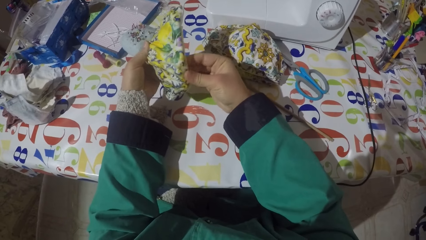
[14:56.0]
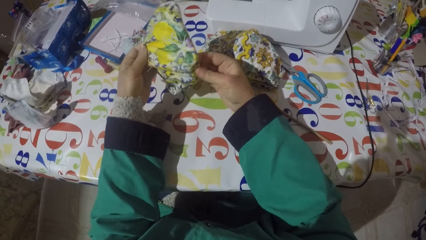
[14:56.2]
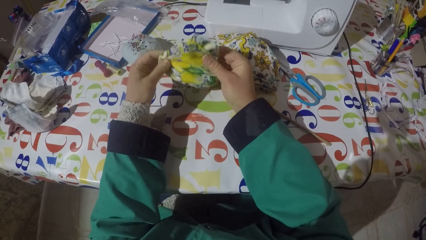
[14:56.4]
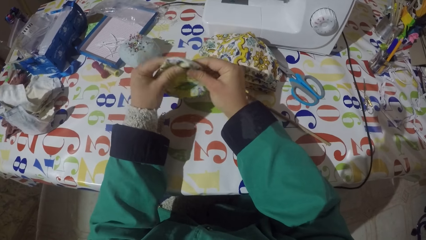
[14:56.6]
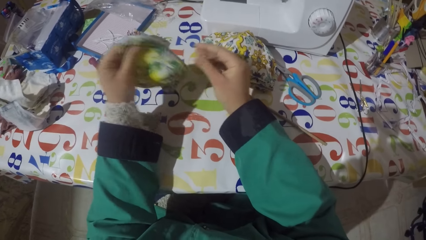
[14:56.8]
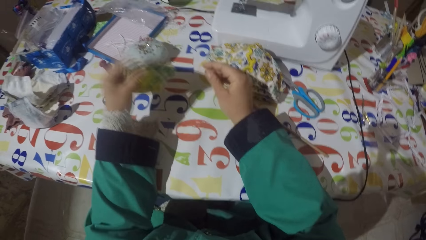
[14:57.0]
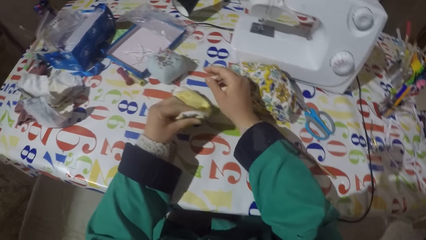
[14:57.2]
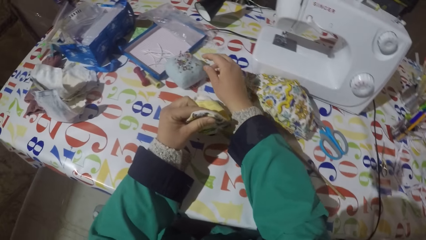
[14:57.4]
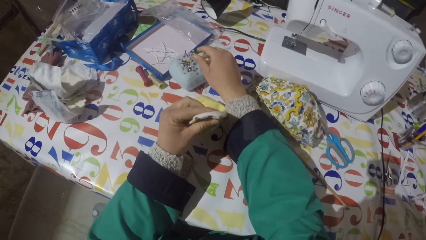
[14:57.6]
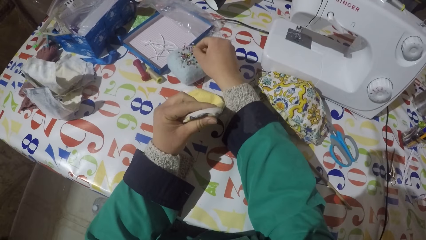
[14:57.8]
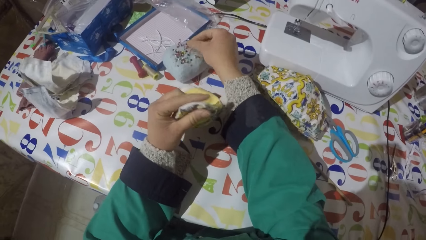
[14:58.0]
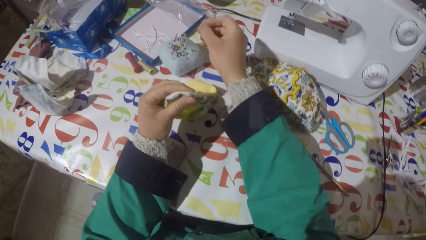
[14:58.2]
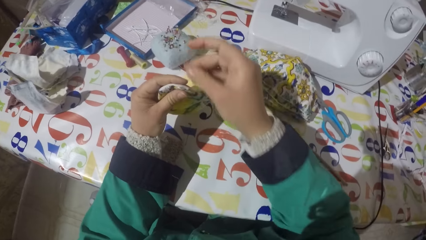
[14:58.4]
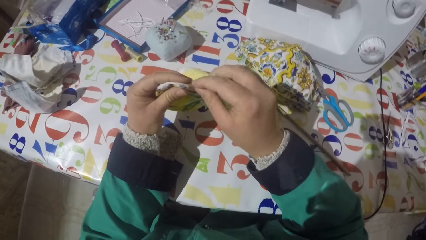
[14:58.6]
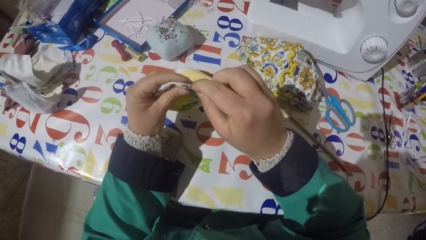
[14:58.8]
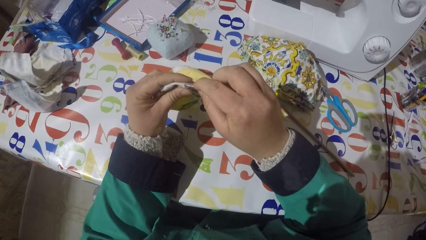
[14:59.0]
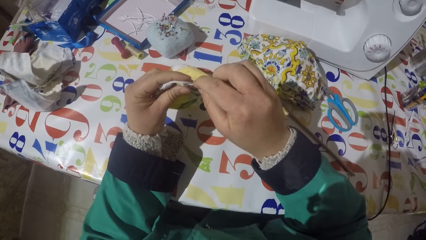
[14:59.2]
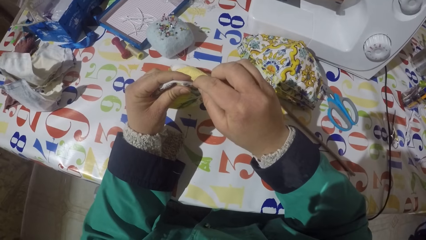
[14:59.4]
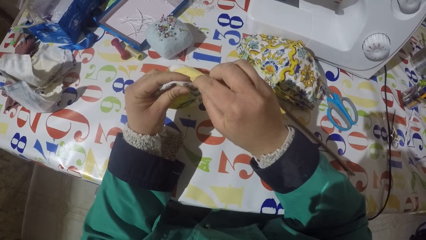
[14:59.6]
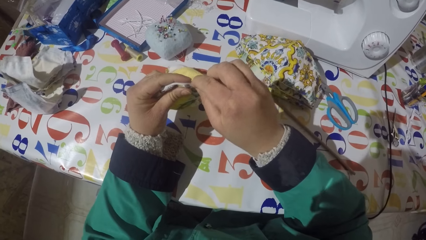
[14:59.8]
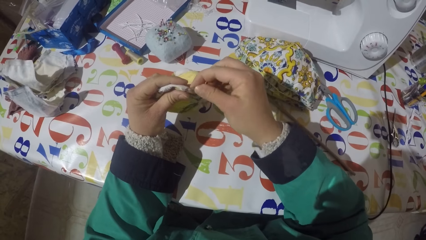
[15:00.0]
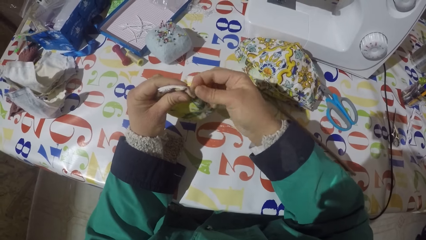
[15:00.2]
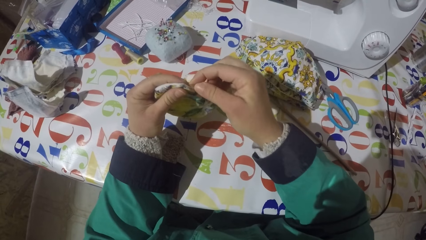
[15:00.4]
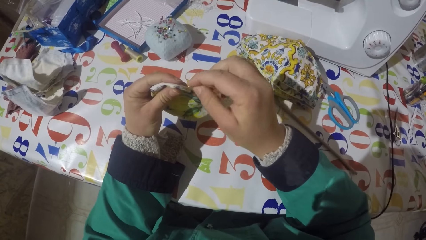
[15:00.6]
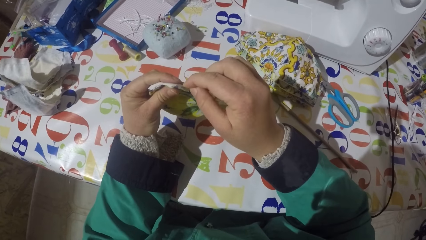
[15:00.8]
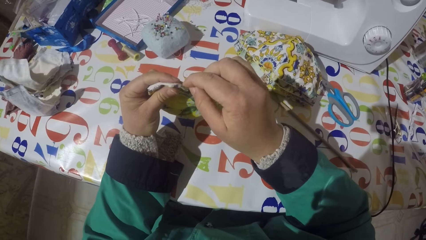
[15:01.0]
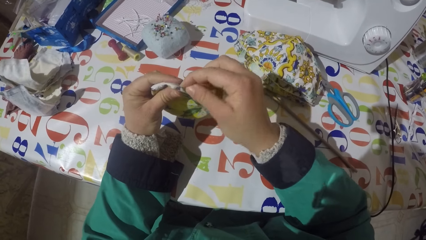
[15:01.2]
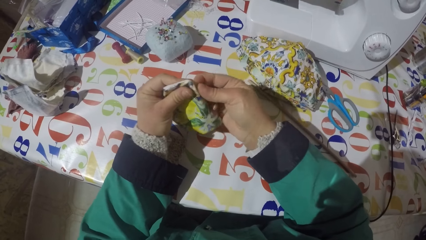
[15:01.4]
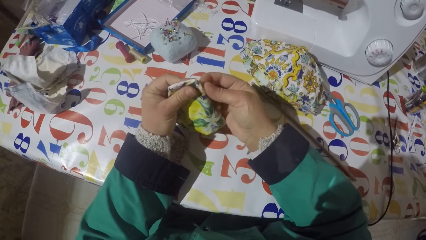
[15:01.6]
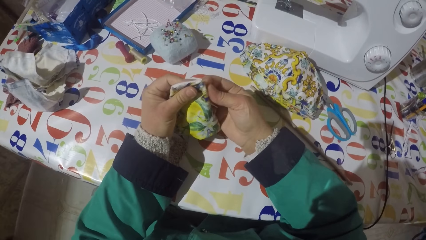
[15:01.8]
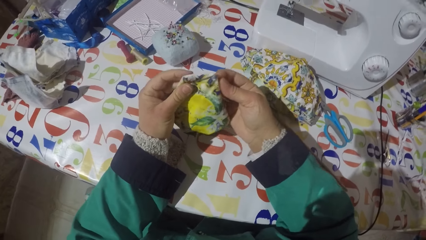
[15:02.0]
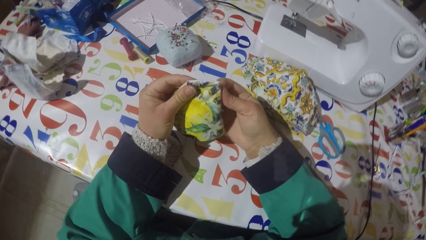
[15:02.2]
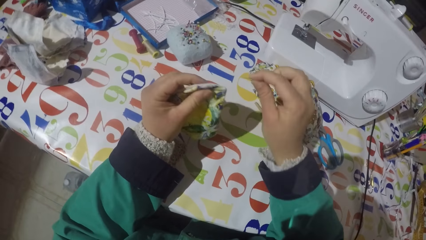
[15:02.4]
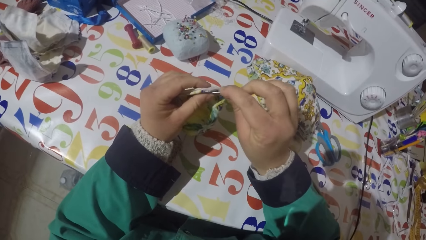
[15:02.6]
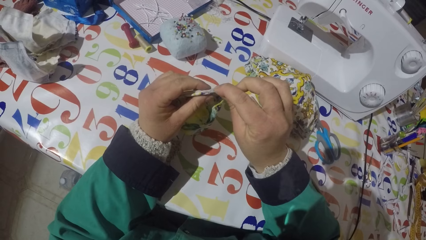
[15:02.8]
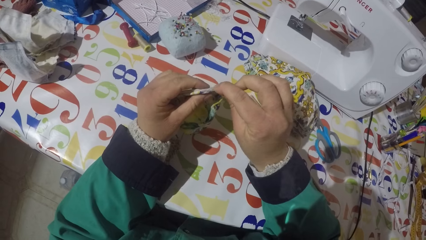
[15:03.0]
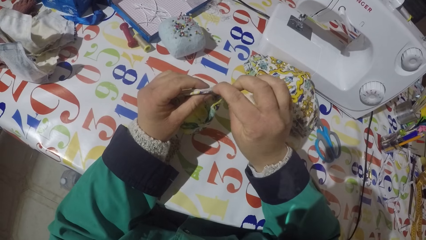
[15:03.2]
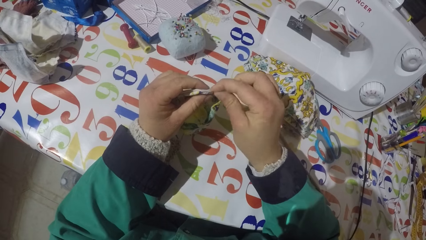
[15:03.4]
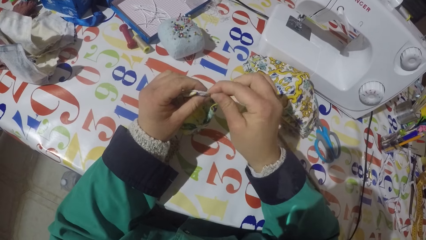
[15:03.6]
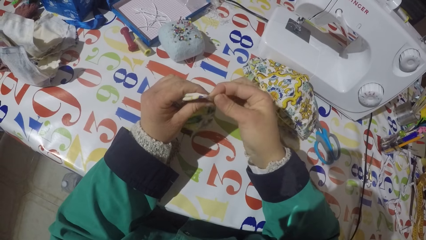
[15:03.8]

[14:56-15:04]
The camera wearer straightens the face mask or piece of garment. He holds the piece of garment with his left hand. He puts the face mask on the table. He picks up a pin from the sponge. He jabs the piece of garment with the pin. He fixes the face mask using the pin.

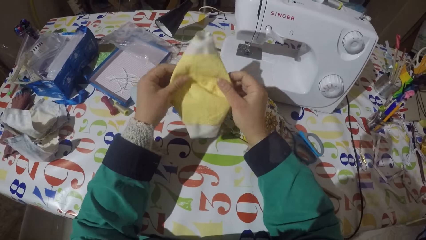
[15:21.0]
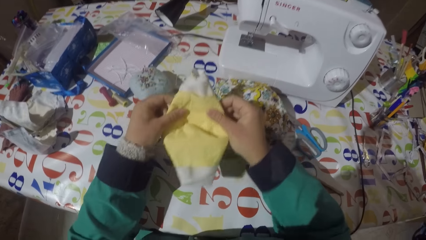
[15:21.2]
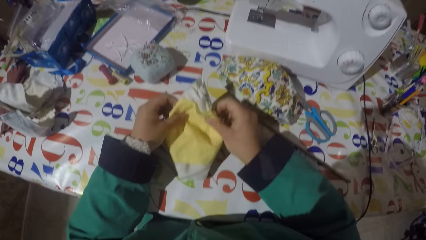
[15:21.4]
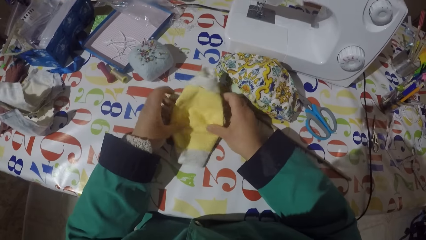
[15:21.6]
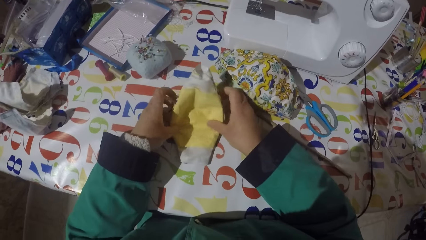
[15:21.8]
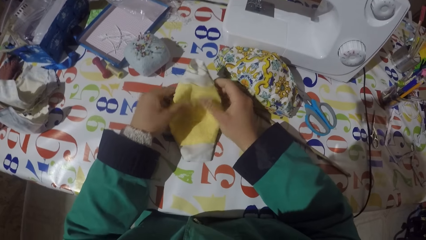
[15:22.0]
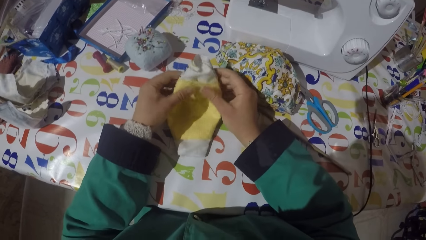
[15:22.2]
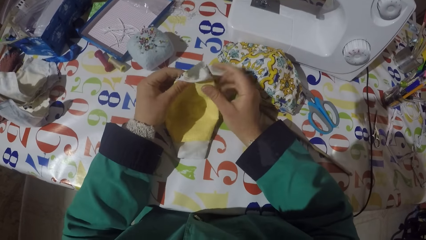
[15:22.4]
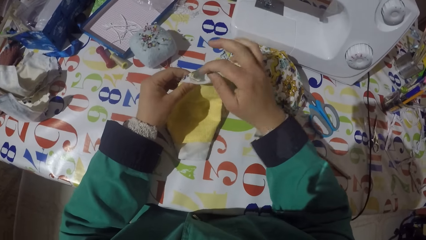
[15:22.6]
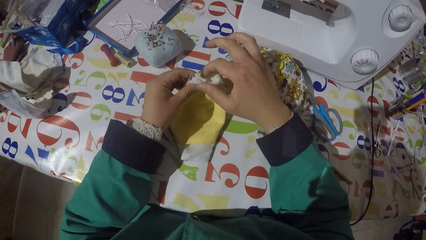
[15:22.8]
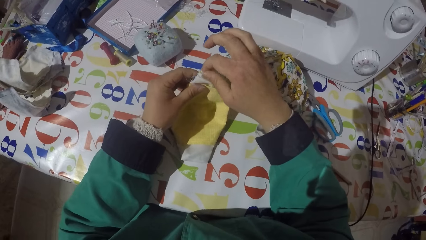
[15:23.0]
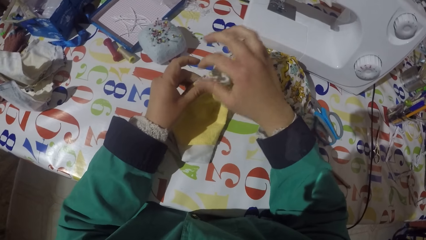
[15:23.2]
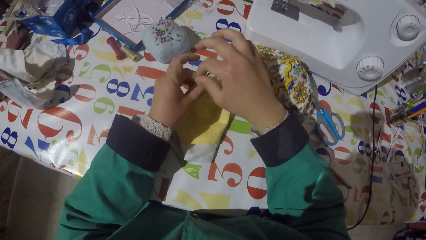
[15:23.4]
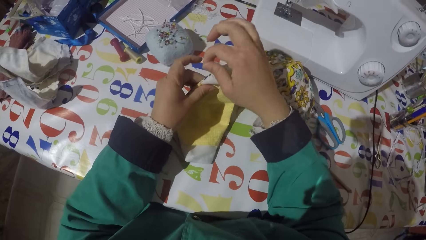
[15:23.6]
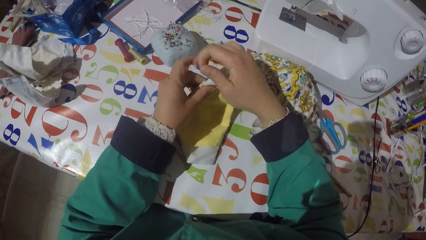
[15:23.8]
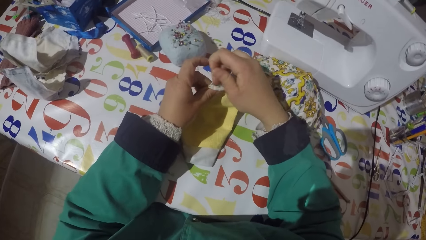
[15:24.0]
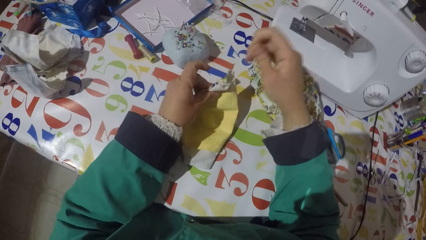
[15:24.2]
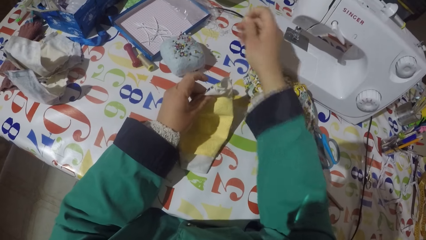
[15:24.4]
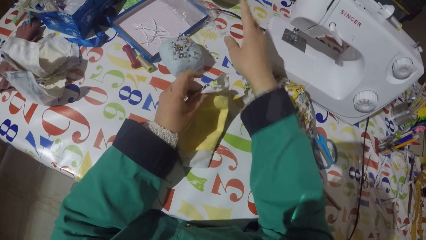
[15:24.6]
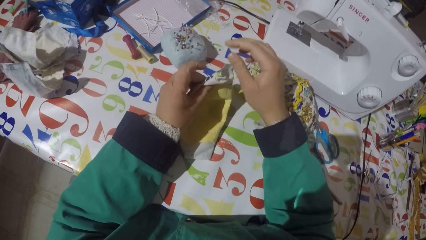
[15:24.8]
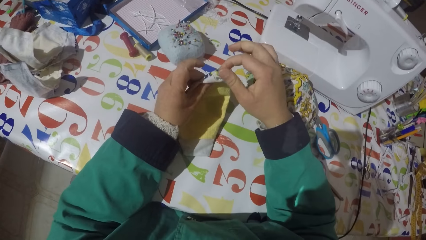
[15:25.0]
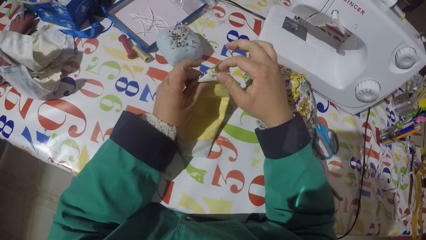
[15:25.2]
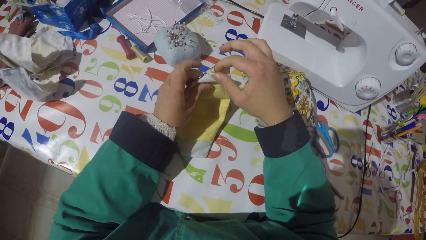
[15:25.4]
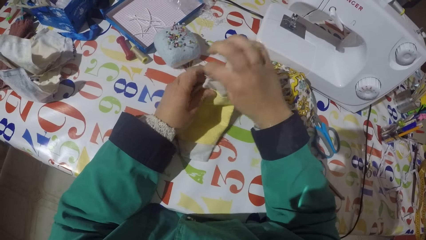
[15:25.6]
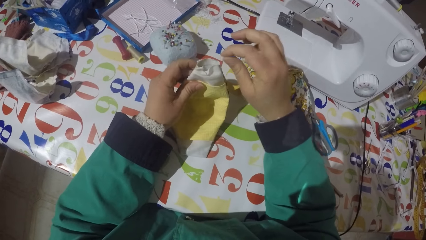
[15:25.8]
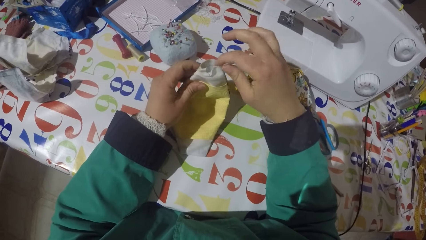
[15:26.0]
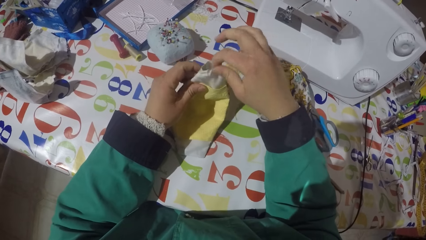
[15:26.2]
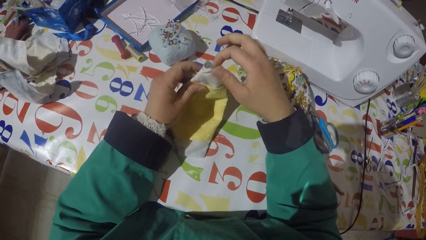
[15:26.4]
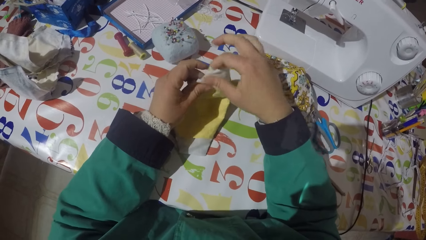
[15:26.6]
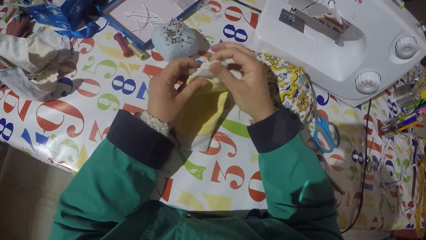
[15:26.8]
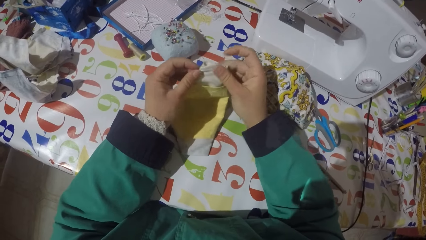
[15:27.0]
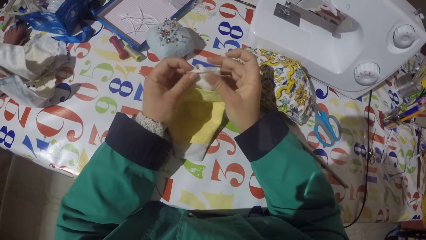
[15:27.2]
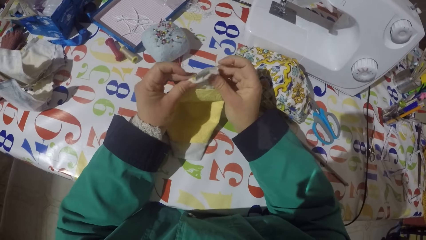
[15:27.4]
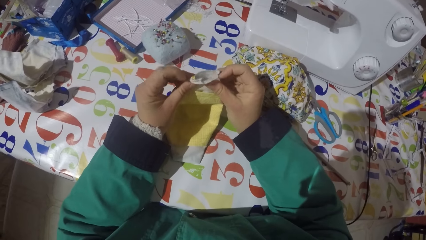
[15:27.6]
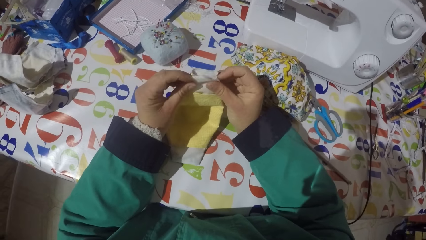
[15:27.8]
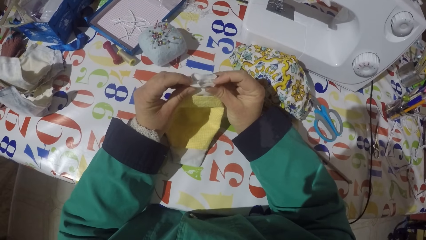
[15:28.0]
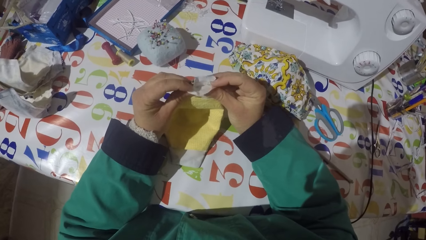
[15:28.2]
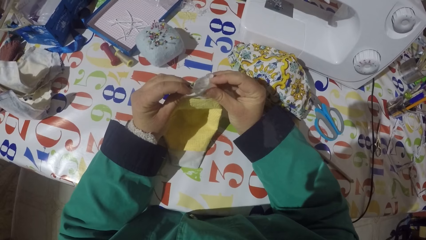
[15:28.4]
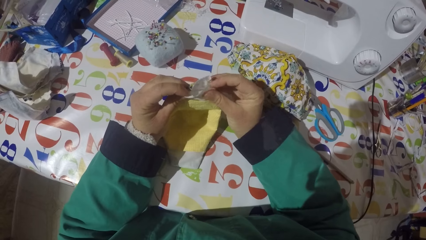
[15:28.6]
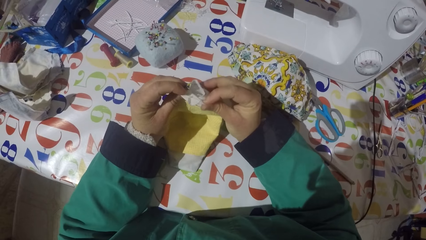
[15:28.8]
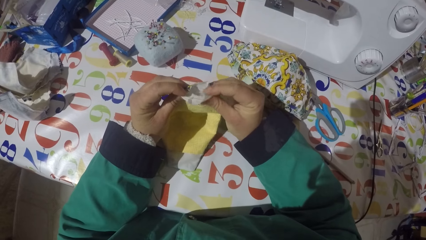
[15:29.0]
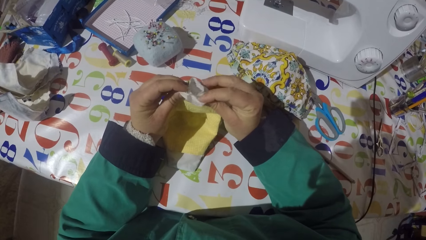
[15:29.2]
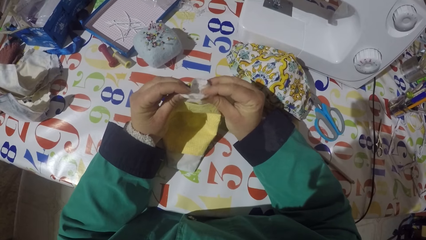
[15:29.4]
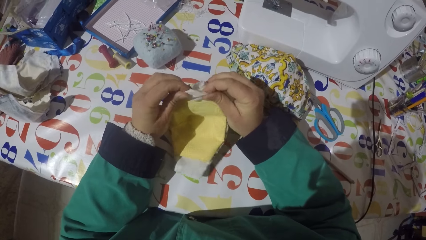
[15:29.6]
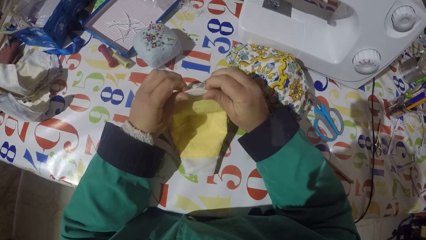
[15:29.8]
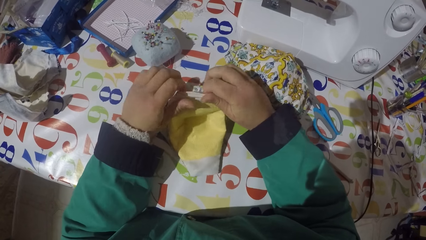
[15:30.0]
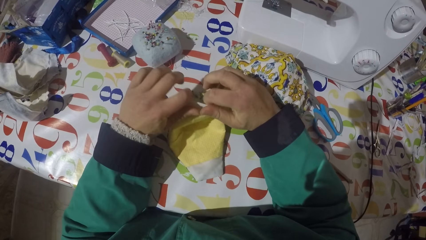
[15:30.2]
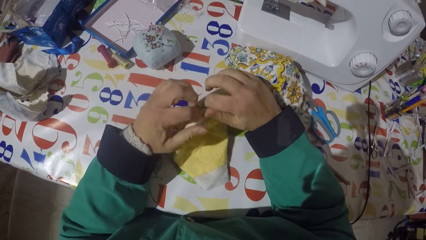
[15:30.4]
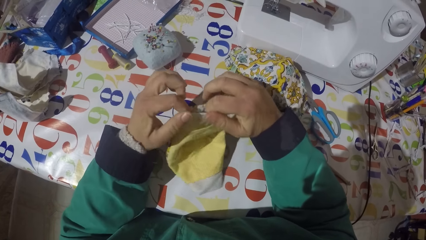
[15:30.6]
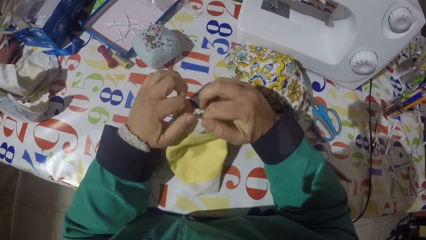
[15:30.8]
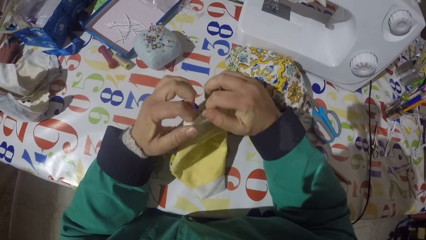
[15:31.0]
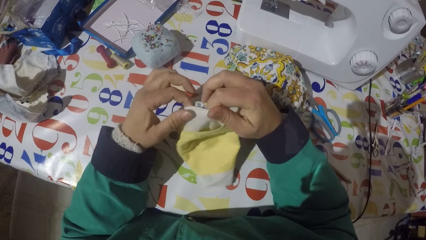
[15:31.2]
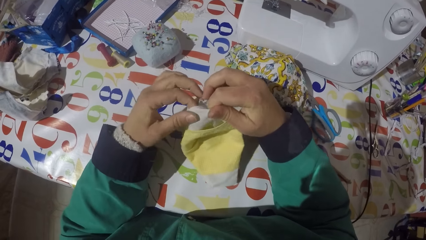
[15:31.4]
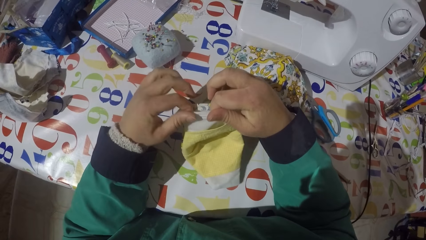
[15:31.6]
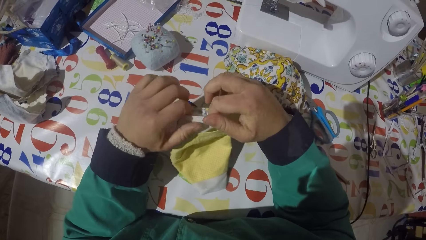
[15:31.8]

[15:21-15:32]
The camera wearer puts the face mask or piece of garment on the table. He straightens the face mask. He pulls a sewing thread from the face mask with his hand. He puts the sewing thread on the table and throws the thread. He stretches the piece of garment and straightens the face mask. He folds the piece of garment.
